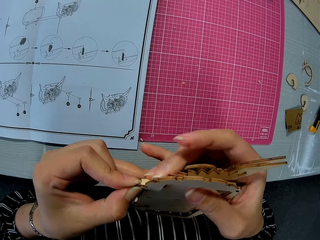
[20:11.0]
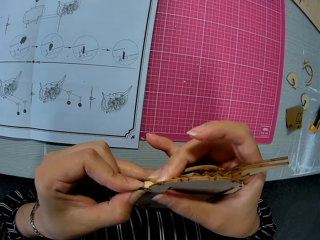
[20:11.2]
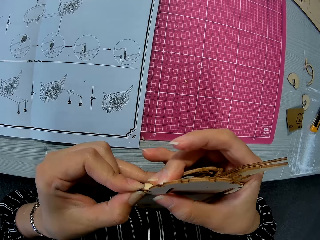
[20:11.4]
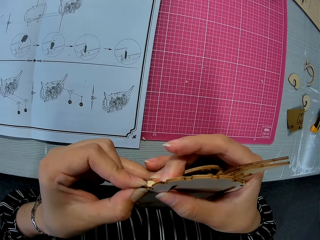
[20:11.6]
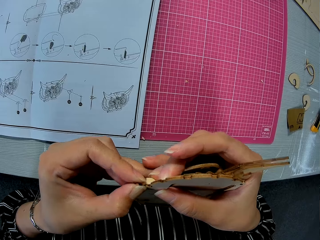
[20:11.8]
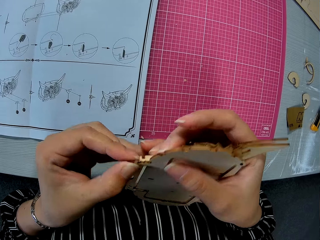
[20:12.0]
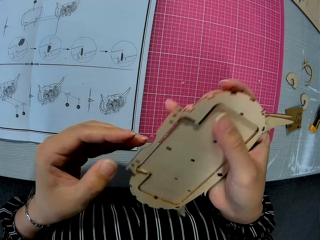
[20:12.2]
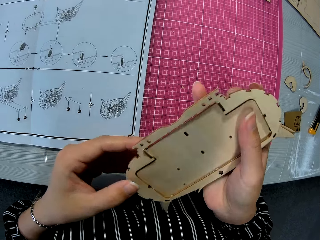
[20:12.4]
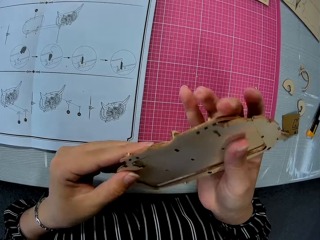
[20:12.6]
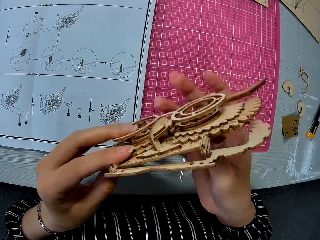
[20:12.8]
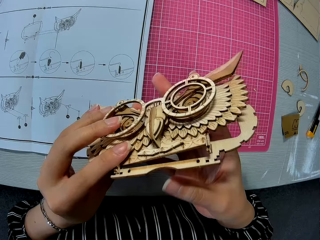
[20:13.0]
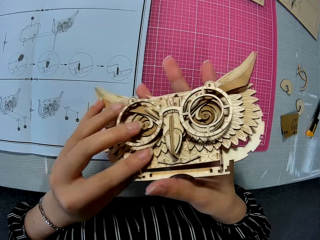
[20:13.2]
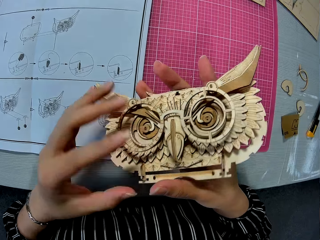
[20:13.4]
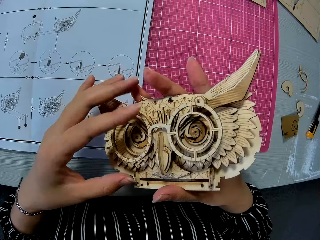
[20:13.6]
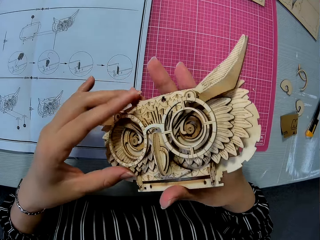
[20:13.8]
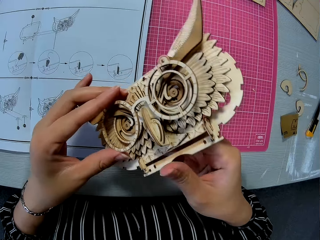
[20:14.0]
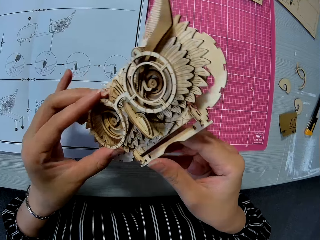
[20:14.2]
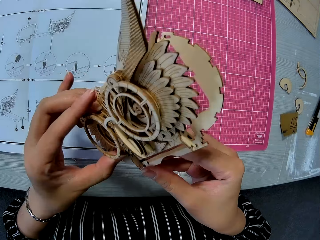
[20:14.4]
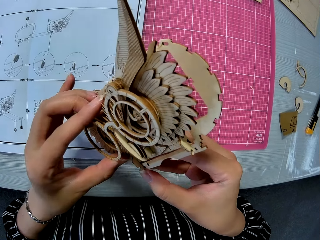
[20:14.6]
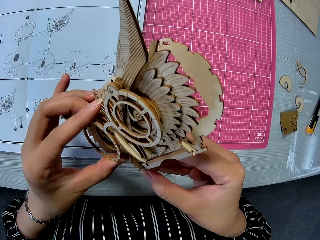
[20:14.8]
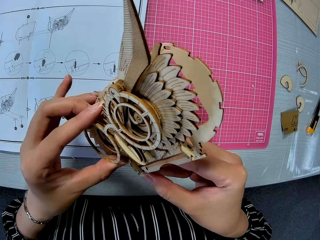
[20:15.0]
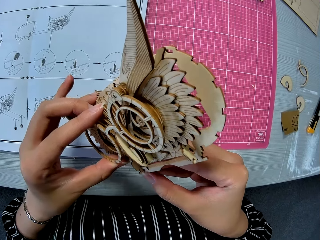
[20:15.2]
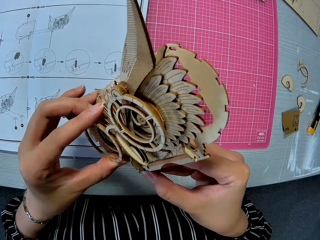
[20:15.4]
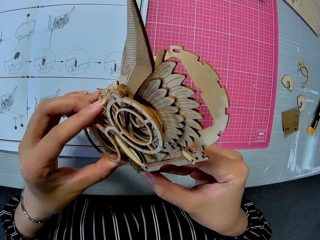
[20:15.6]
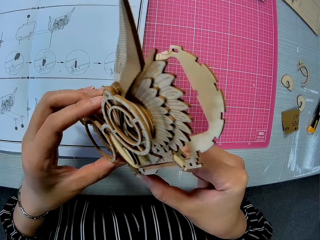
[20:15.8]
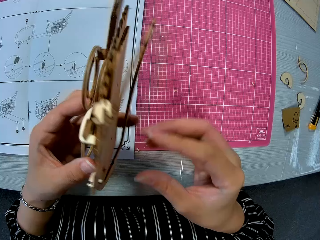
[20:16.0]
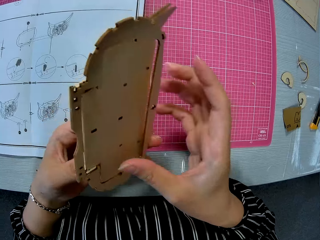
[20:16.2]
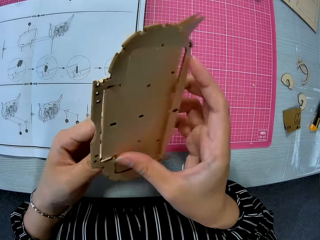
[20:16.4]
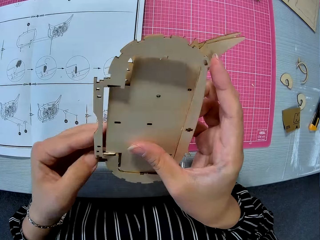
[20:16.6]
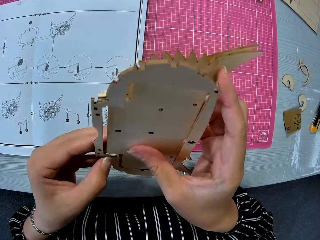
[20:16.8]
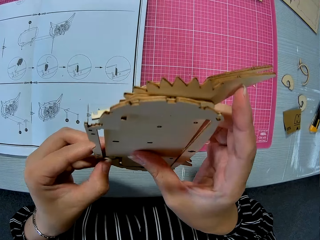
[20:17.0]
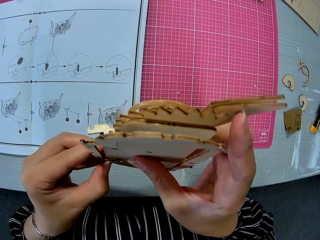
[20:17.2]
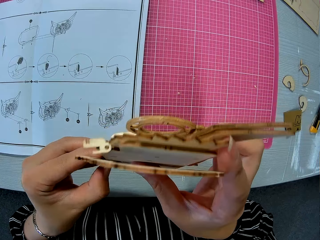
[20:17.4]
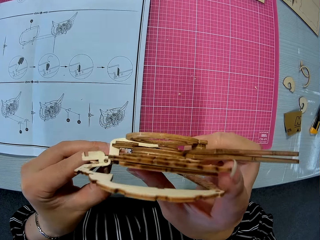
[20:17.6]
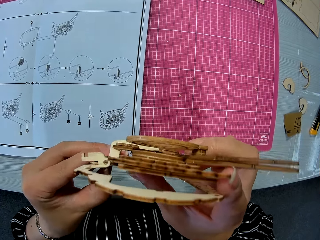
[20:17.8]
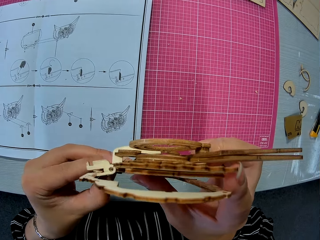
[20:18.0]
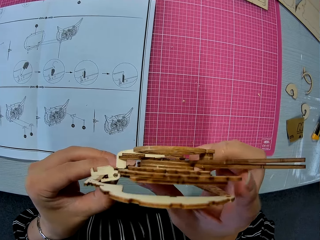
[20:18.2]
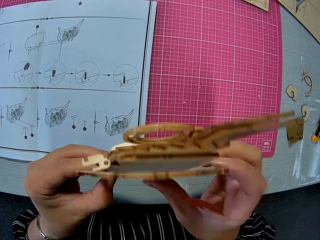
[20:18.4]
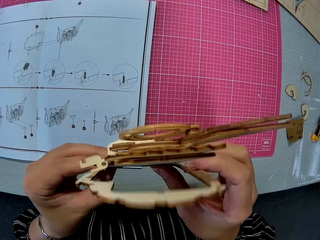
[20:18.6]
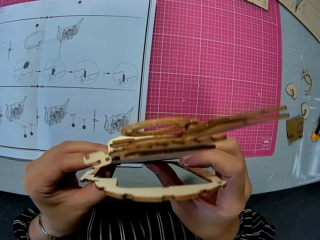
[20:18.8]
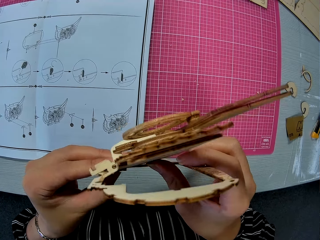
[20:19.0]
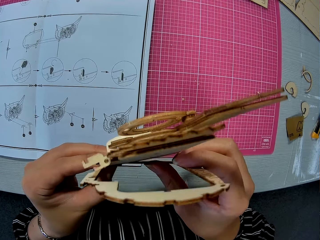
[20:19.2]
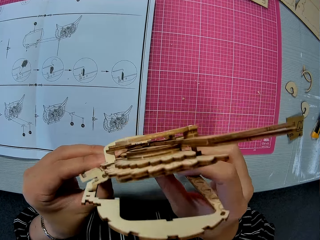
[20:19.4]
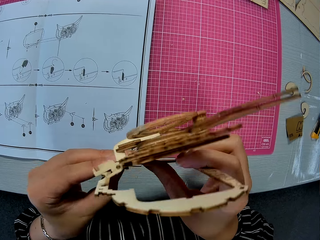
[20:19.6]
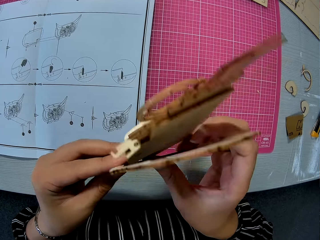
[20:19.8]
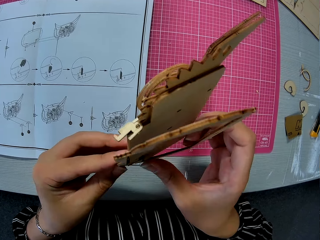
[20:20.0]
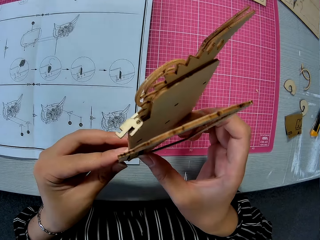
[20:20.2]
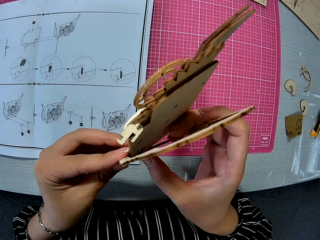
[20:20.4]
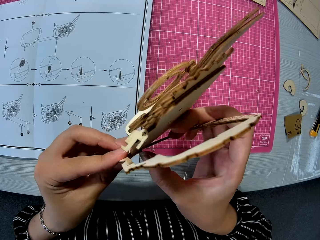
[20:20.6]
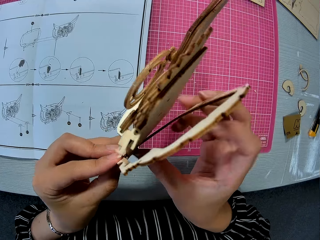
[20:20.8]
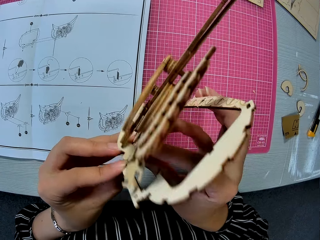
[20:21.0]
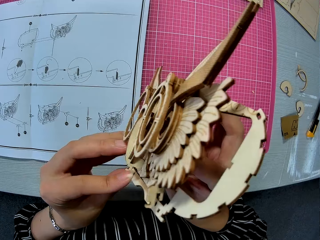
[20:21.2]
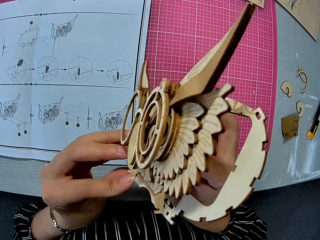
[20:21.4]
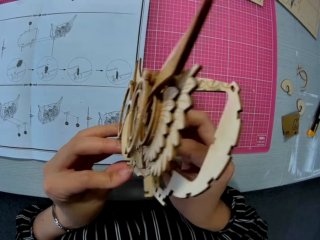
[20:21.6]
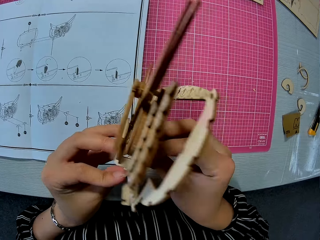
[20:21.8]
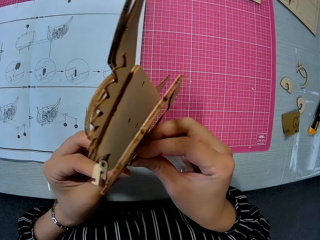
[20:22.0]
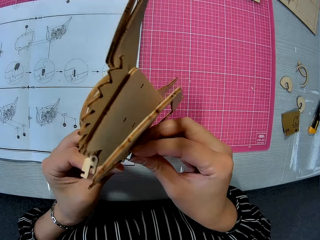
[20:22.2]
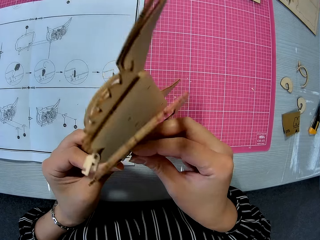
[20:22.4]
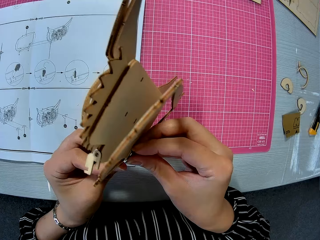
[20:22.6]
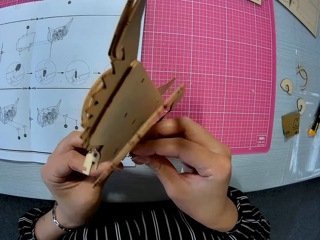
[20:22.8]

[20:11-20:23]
The camera wearer turns the laser cut wood craft kit. They fix the laser cut wood craft kit into its frame. They turn the laser cut wood craft kit. They separate the laser cut wood craft kit into its frame.

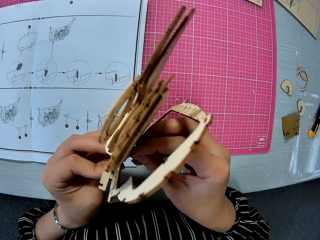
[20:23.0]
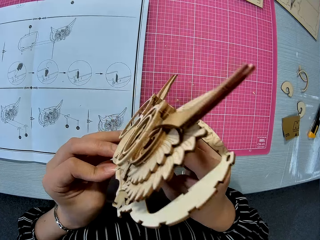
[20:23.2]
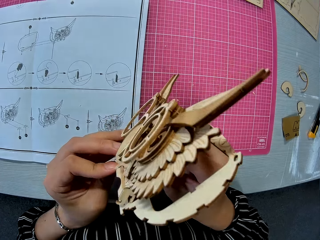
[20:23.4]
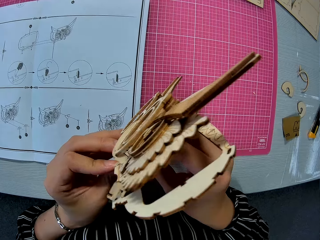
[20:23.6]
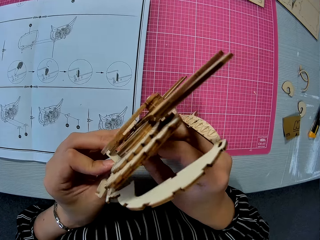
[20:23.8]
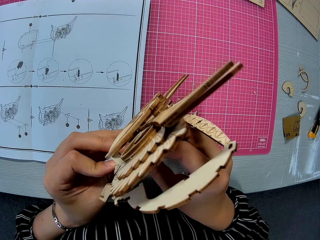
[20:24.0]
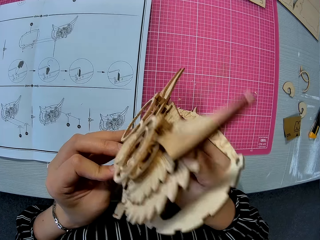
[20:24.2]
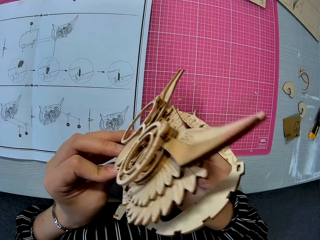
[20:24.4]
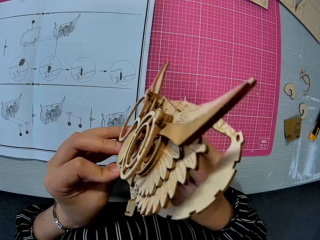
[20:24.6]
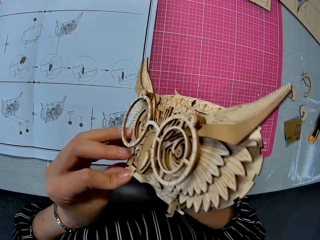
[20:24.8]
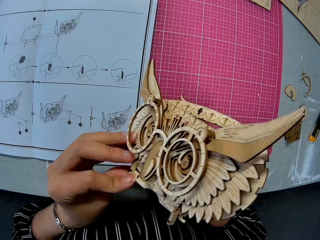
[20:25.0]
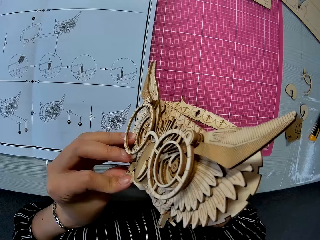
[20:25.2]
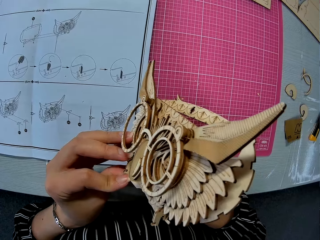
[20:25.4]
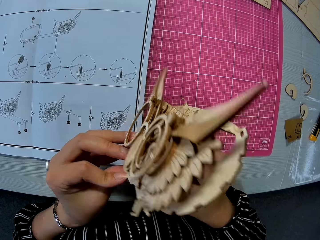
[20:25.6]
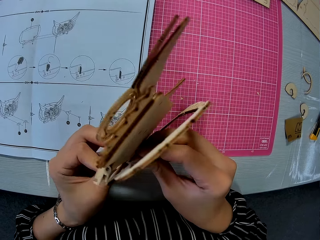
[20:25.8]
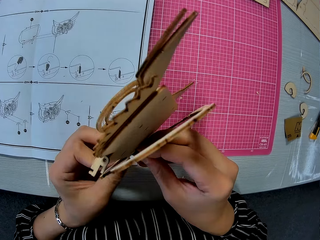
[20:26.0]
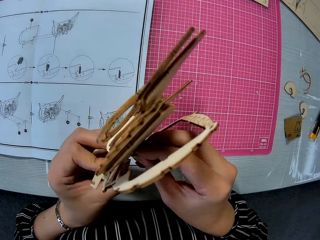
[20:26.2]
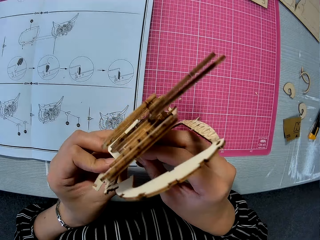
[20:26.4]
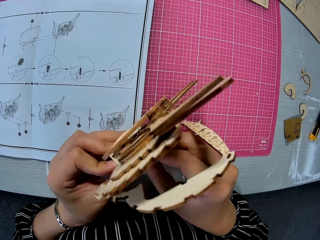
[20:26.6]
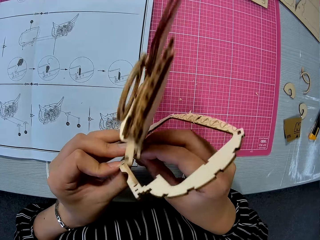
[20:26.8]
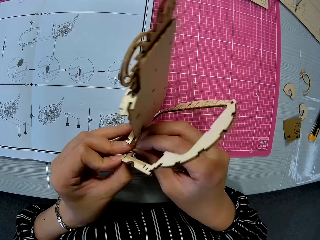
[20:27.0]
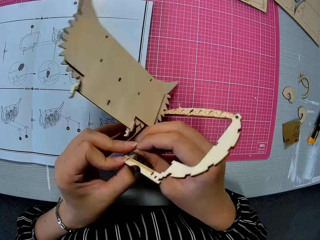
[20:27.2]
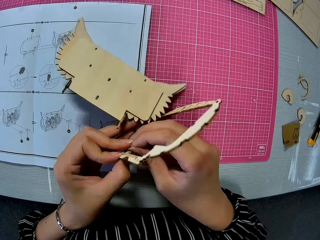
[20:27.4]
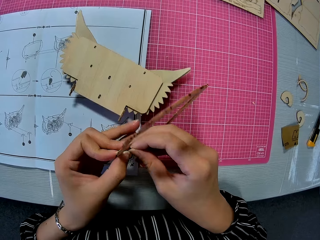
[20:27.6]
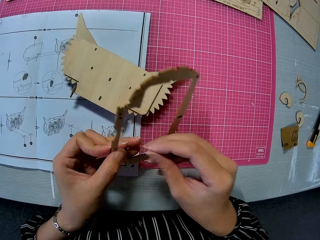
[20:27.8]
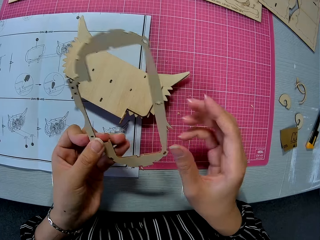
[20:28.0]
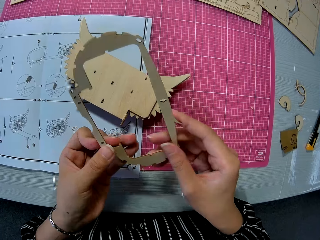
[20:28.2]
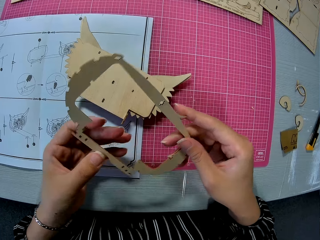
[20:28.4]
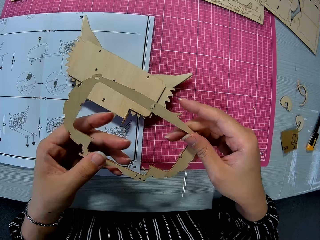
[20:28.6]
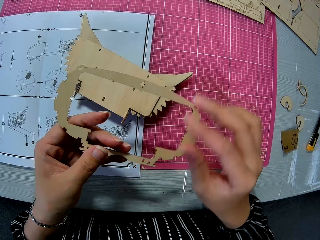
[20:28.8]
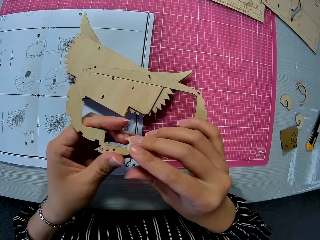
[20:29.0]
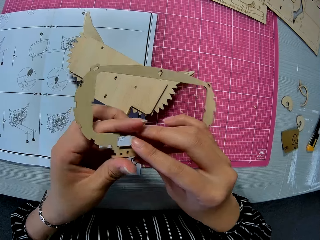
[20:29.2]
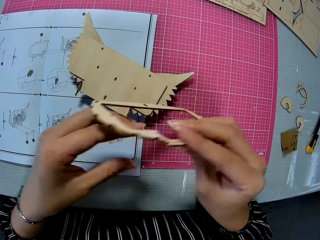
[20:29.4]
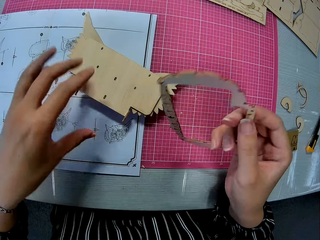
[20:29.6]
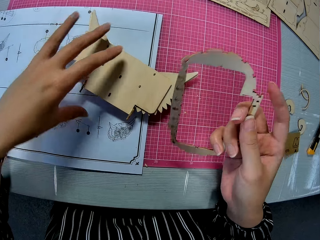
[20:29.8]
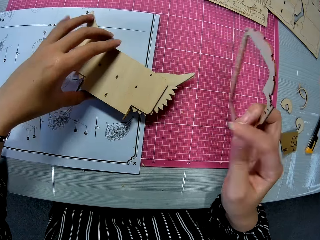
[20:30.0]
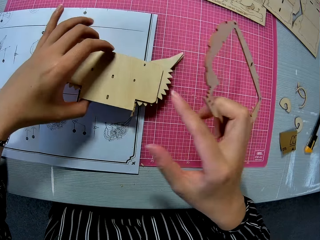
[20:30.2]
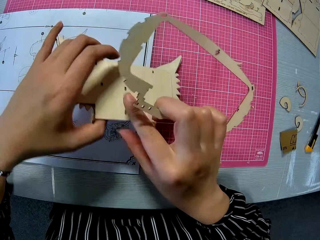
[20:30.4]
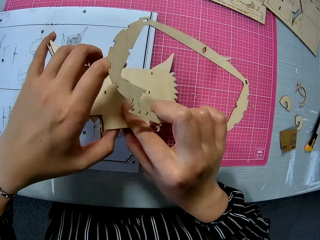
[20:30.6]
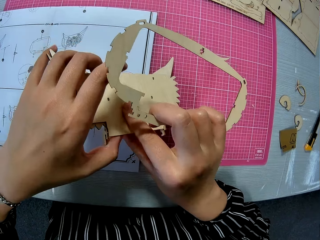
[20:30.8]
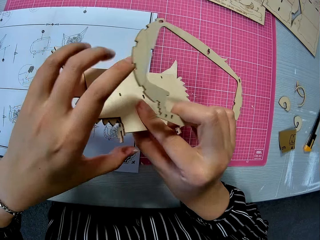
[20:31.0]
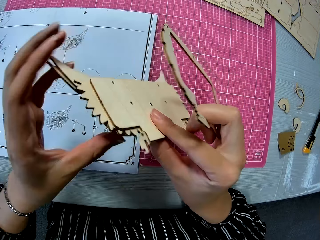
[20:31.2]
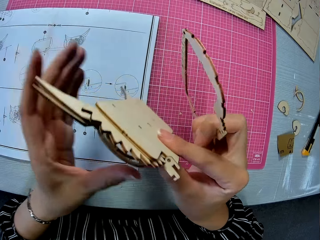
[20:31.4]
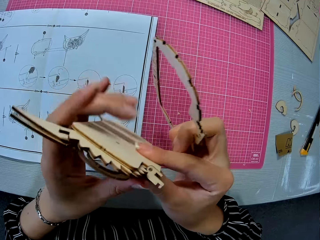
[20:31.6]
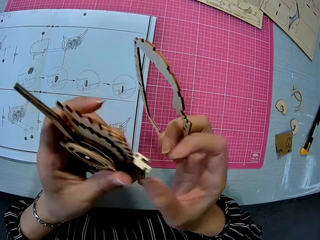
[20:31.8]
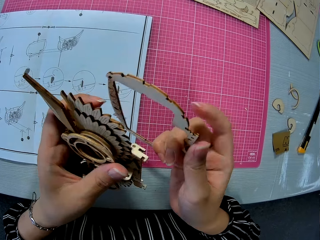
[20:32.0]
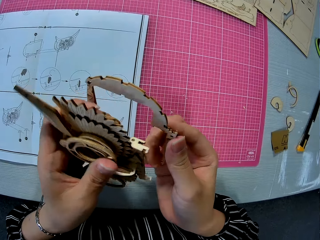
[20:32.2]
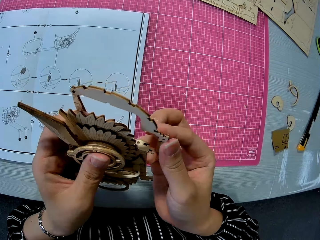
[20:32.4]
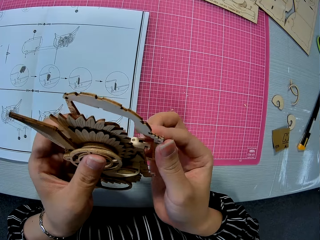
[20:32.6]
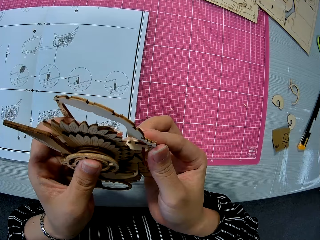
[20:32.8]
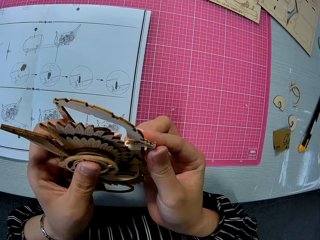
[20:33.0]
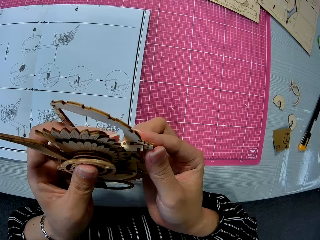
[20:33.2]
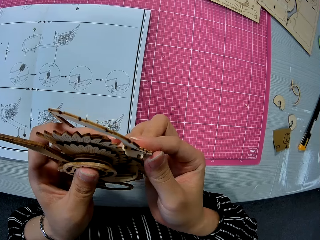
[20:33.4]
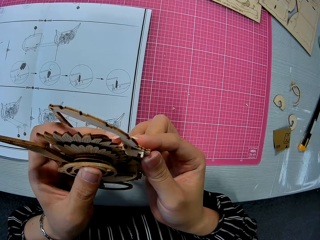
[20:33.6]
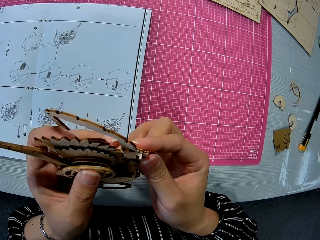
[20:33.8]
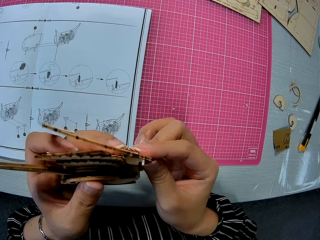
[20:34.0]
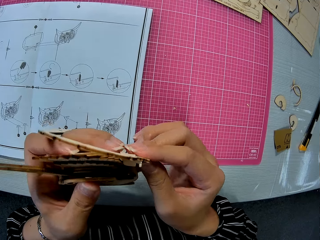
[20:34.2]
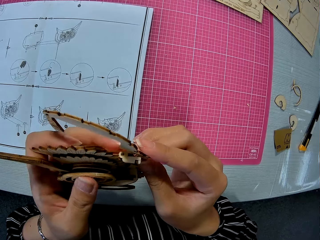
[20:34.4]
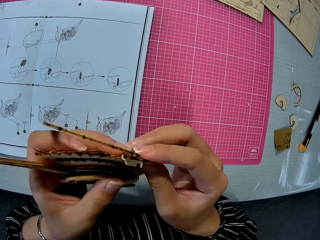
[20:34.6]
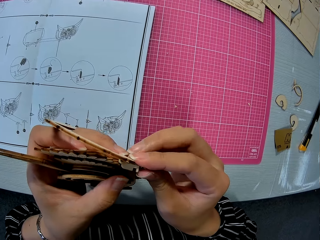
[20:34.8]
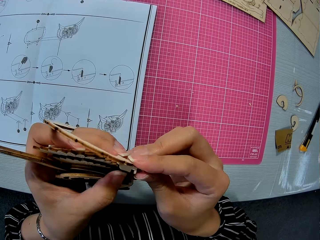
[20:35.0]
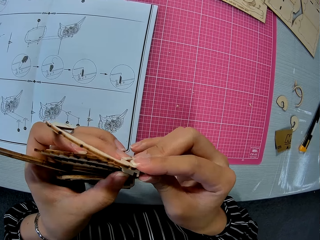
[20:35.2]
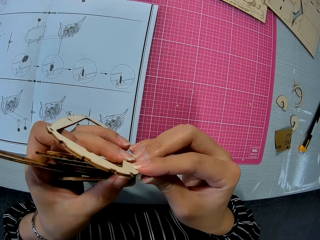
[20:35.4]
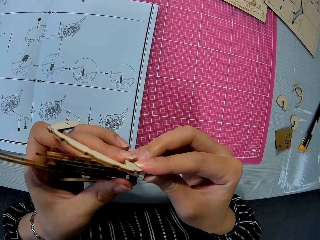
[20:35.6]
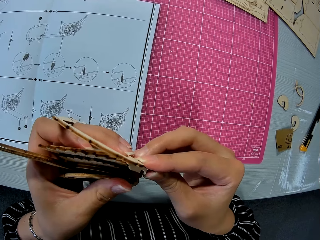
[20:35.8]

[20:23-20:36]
The camera wearer drops the laser cut wood craft kit on the manual. She turns the laser cut wood craft kit frame. She moves her hand towards the laser cut wood craft kit. She holds the laser cut wood craft kit with her hand. She lifts up the laser cut wood craft kit with her hand. She holds the laser cut wood craft kit with her hands. She fixes the laser cut wood craft kit into its frame.
